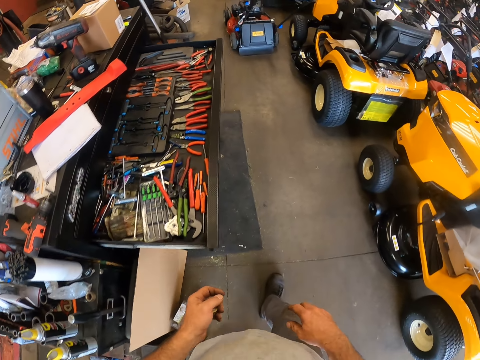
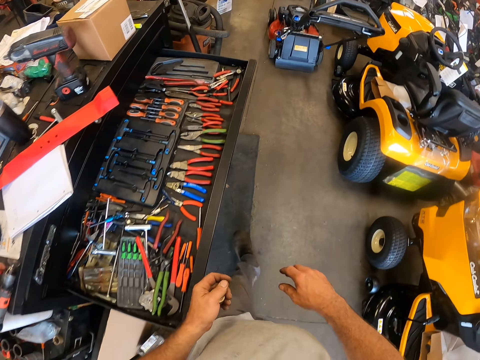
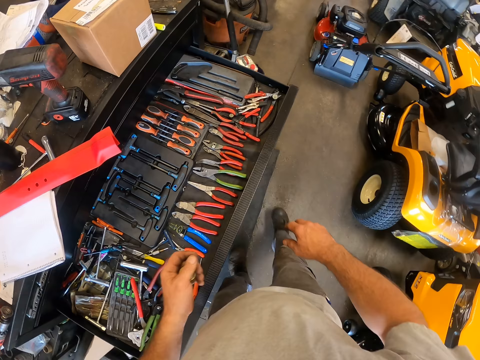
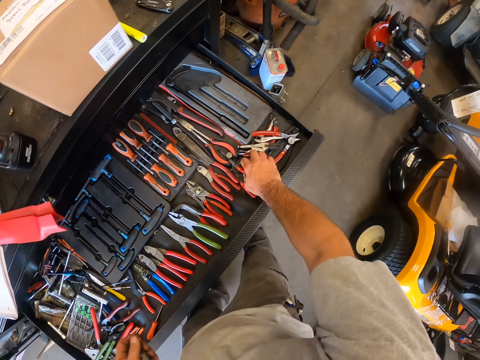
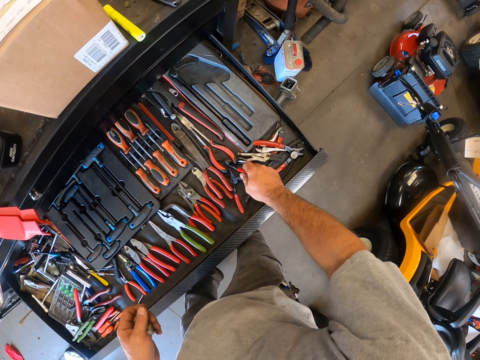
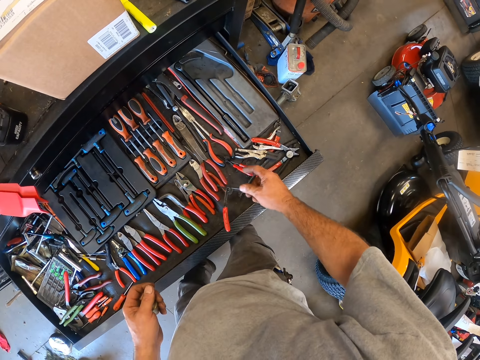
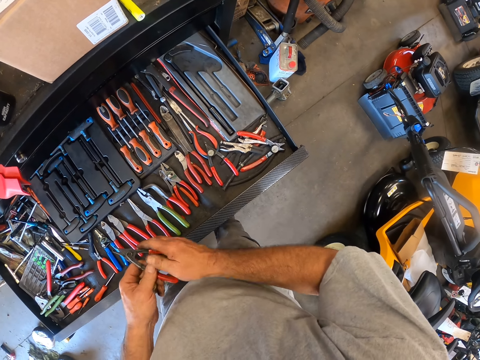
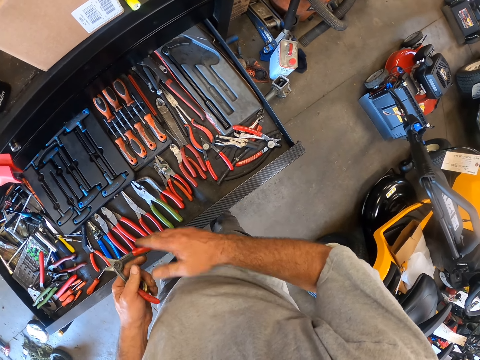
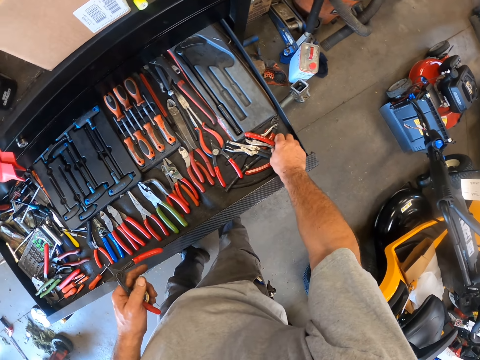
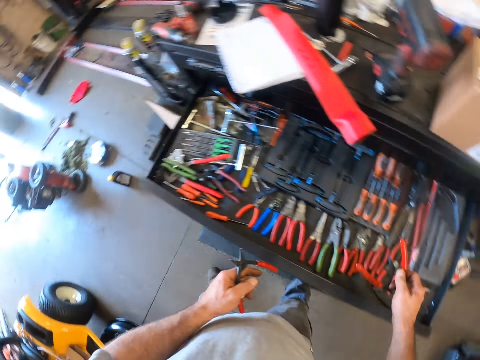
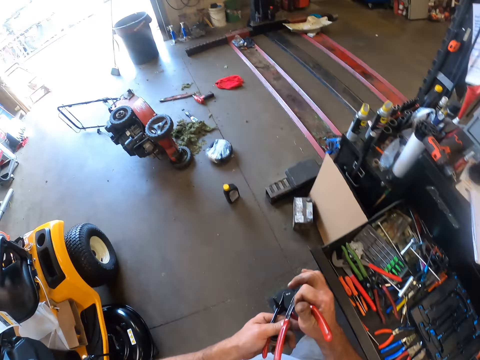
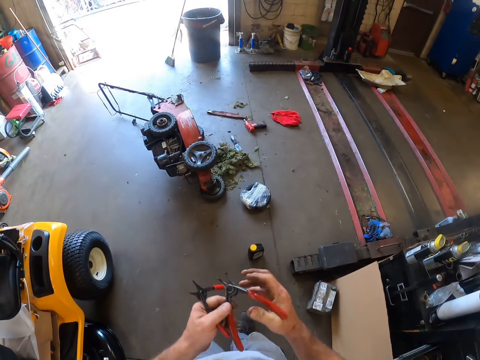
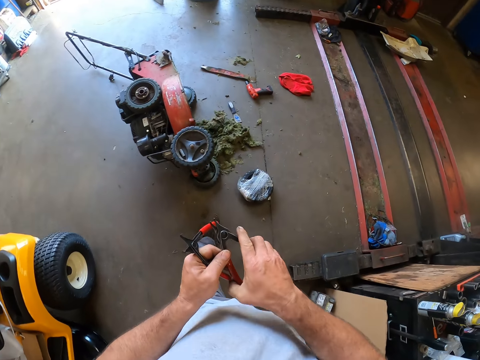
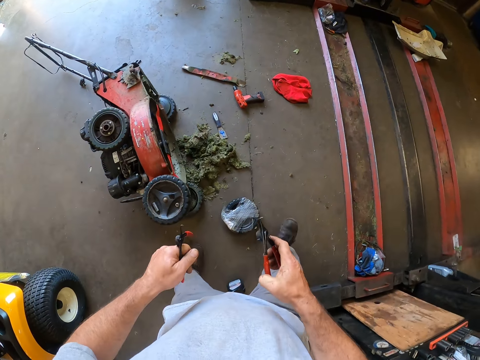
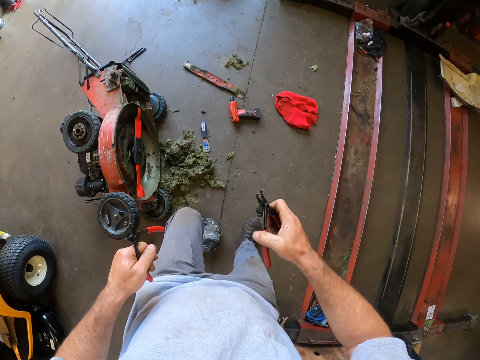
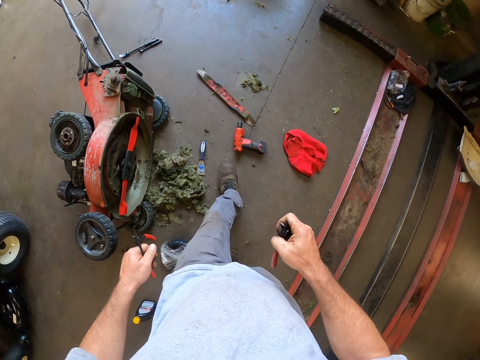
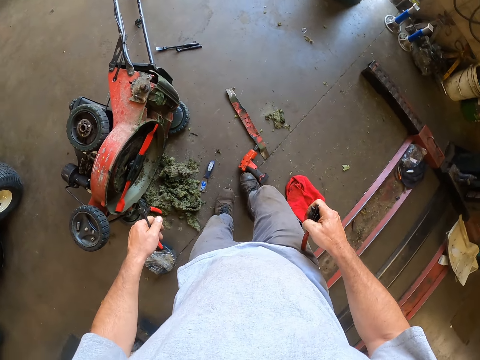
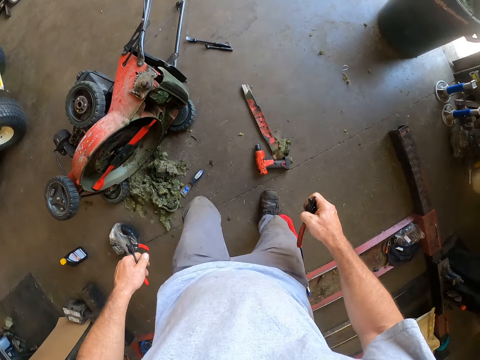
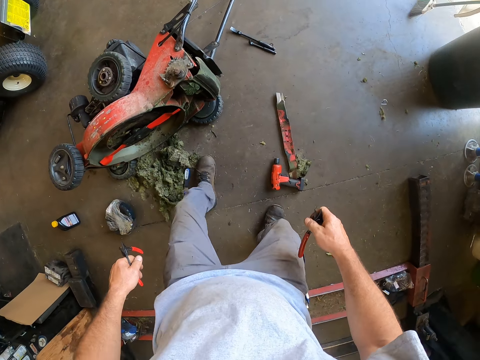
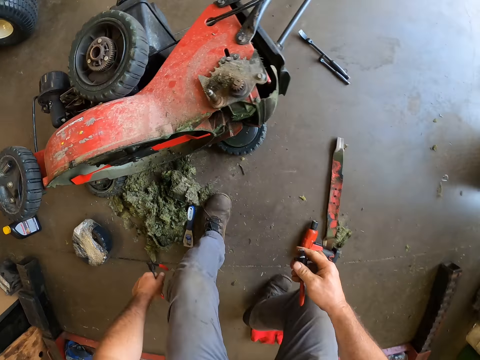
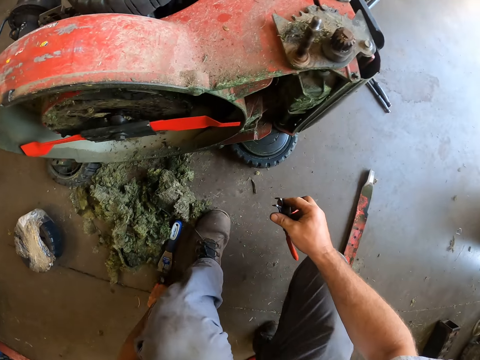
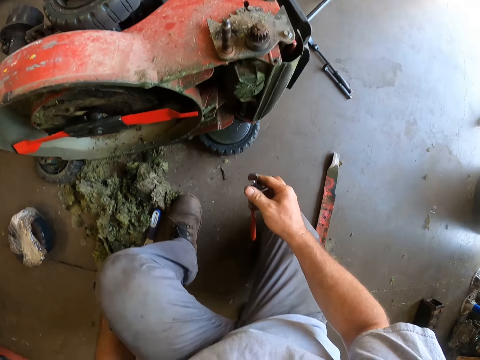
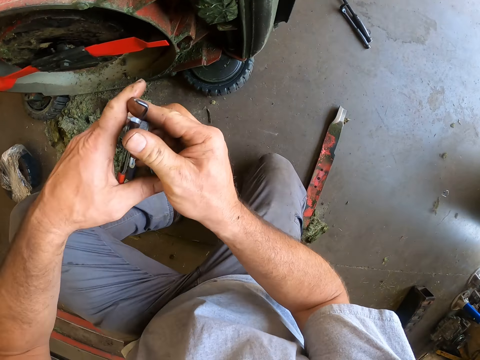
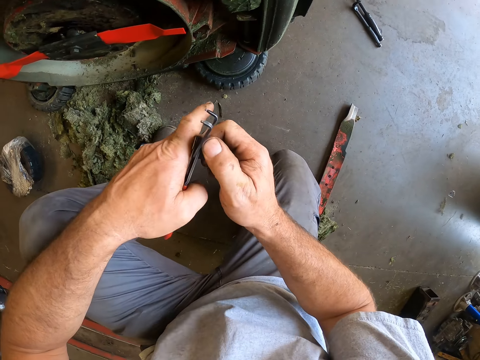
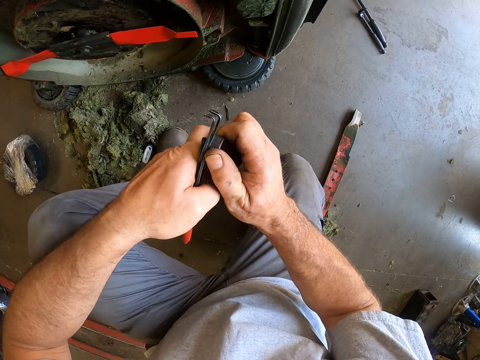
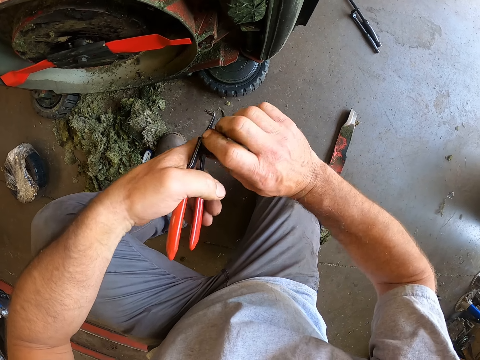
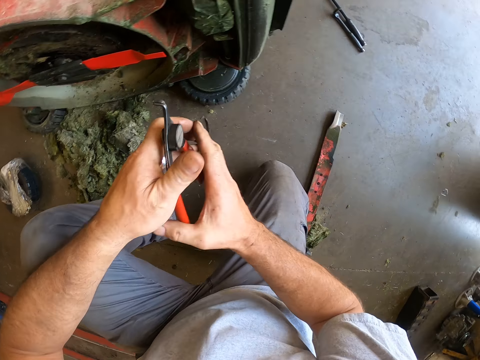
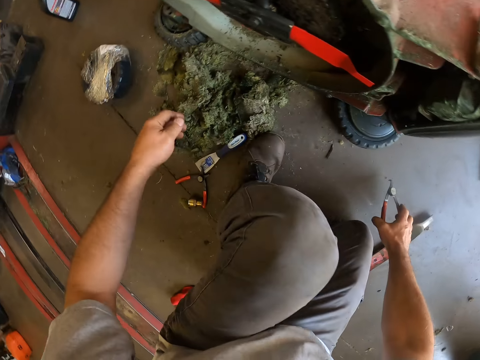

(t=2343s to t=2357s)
The camera wearer picks bent nose pliers from the drawer. He shifts the pliers to his left hand, and takes another bent nose pliers from the drawer. He carries both pliers to the lawn mower. He walks to the lawn mower. He kicks the driller on the floor with his right leg. He bends on the mower. He places one pliers on the floor. He adjusts the mouth of the other plier. He places the pliers on the floor.

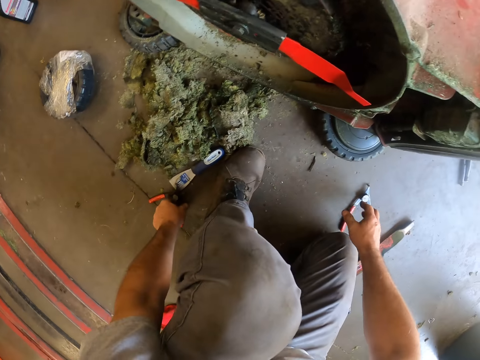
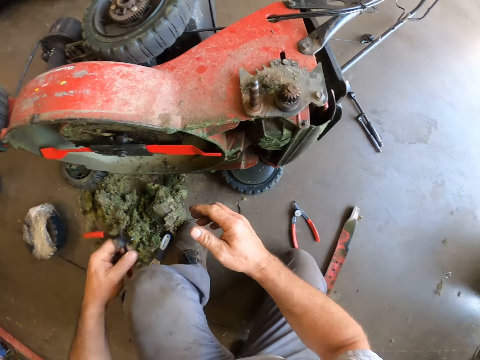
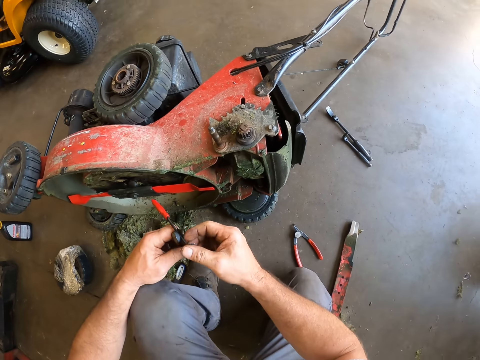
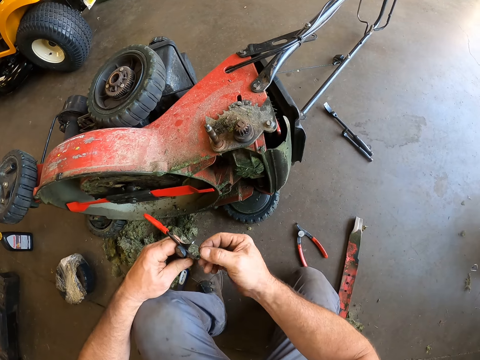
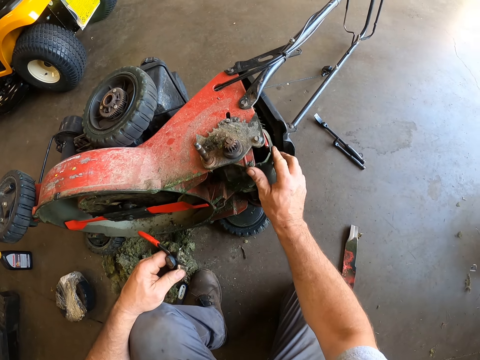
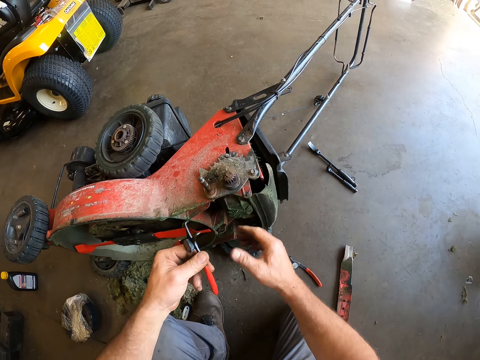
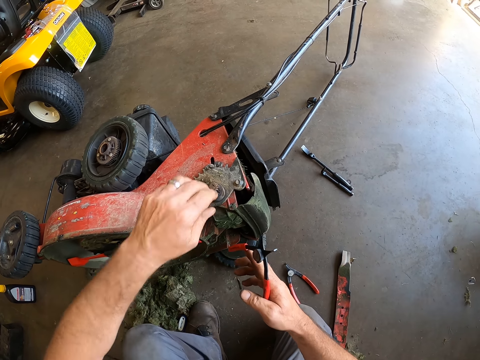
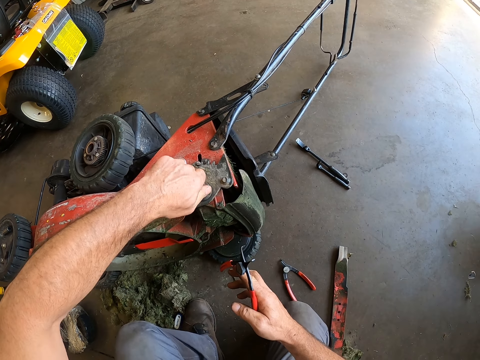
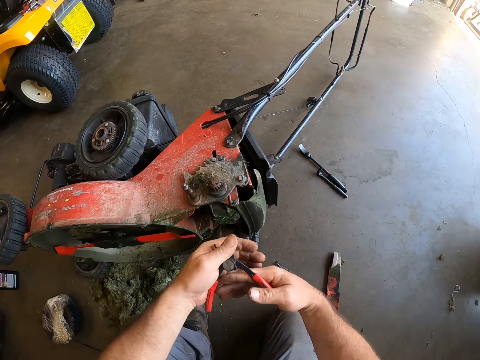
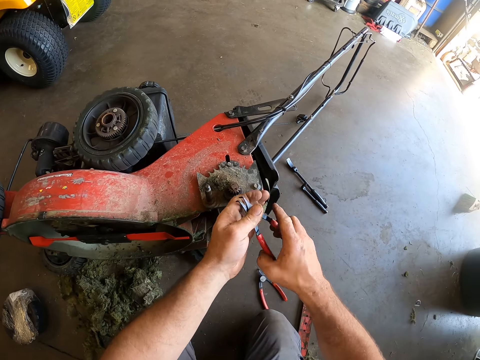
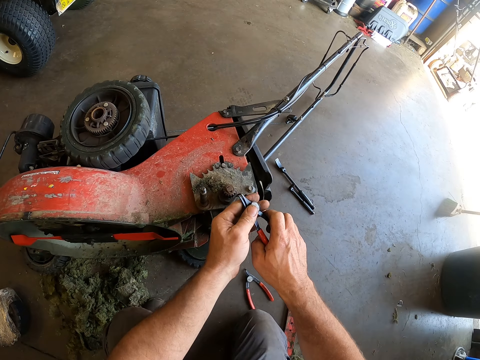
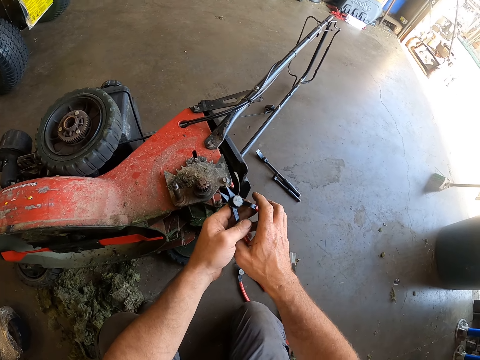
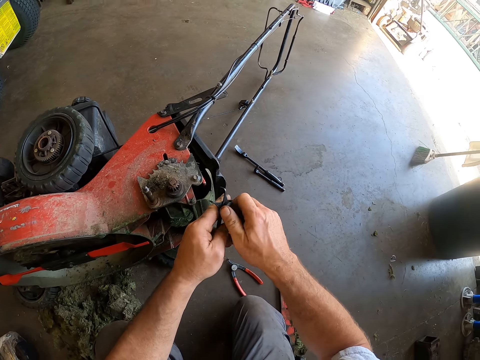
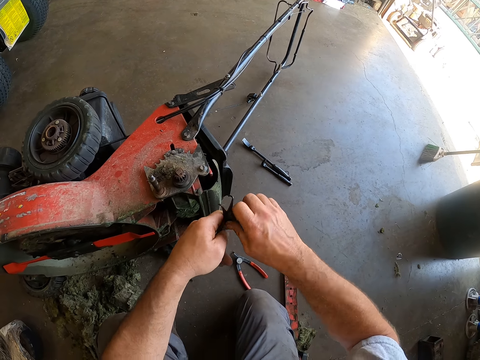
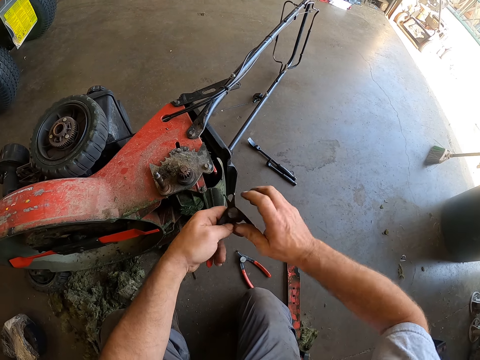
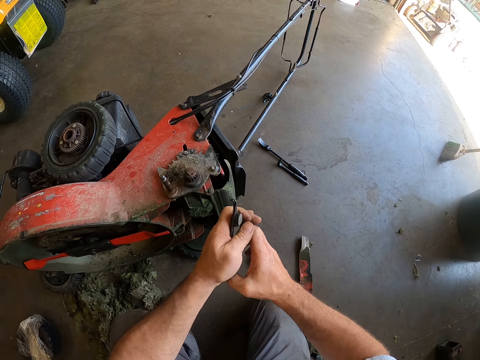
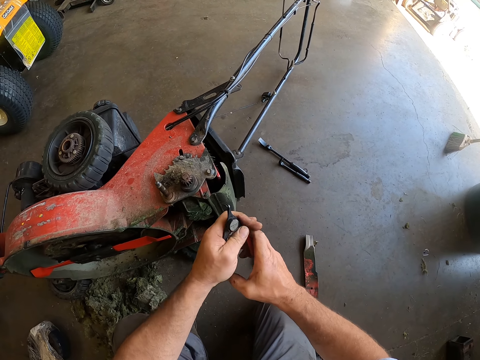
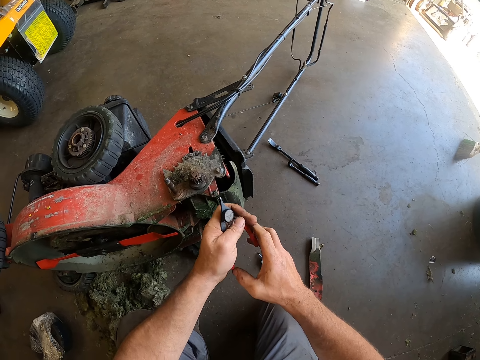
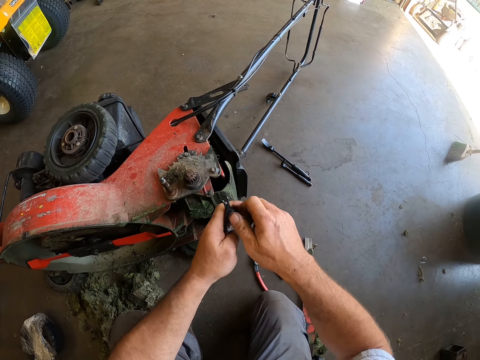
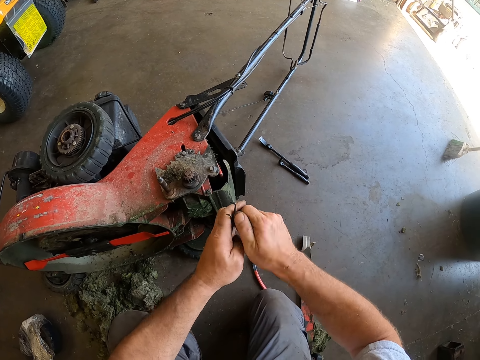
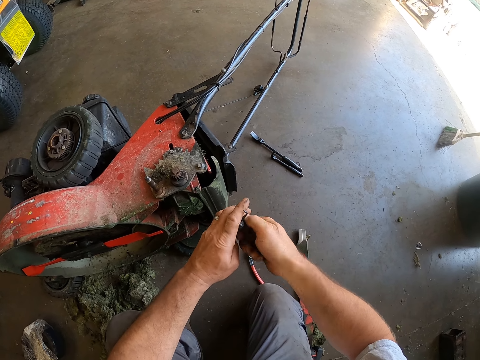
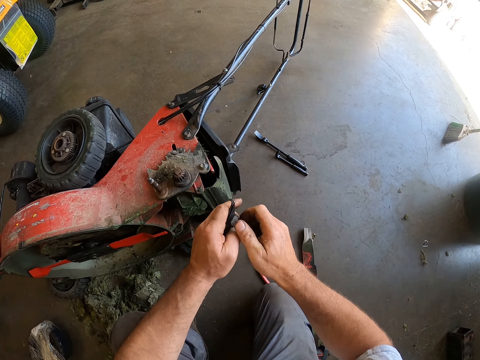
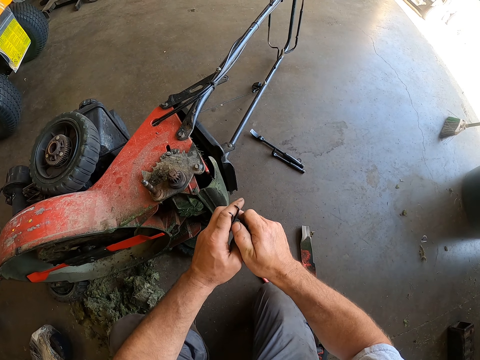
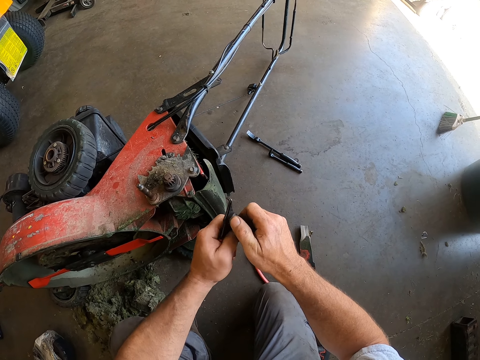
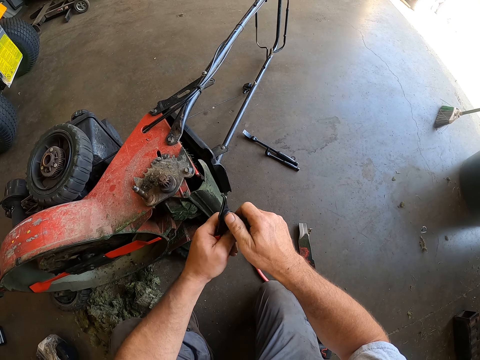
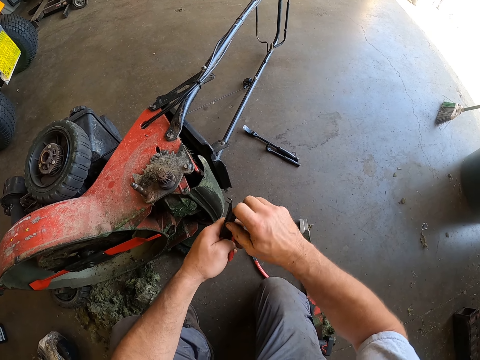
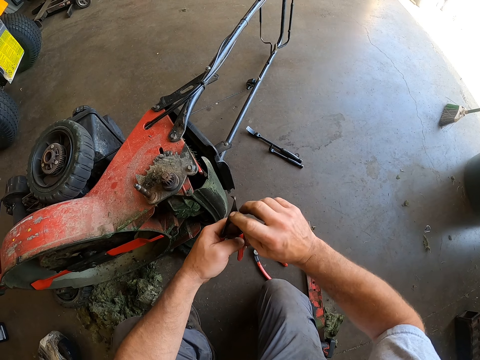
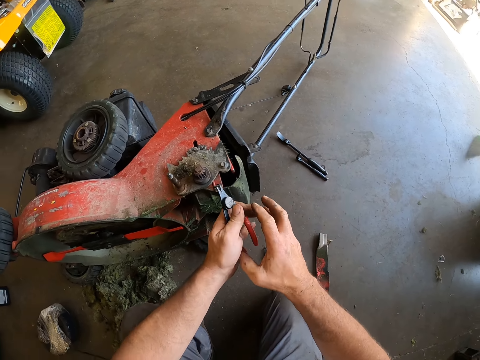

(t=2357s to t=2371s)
The camera wearer picks up another plier from the floor. He cleans the mouth of the plier with his right hand. He cleans his right hand on the lawn mower. He shifts the mower to his right hand. He adjusts a screw in the lawn mower with his left hand. He turns the bearing on the mower. He adjusts the mouth of the plier.
